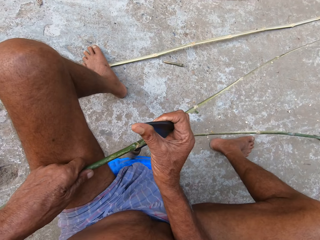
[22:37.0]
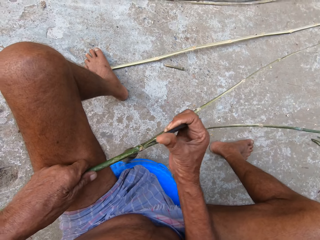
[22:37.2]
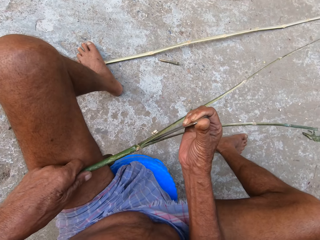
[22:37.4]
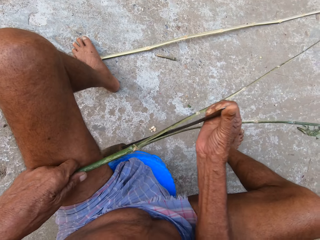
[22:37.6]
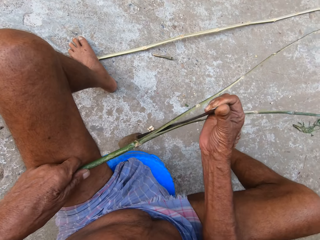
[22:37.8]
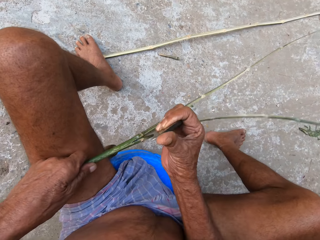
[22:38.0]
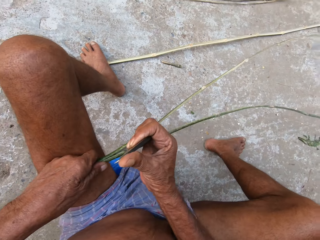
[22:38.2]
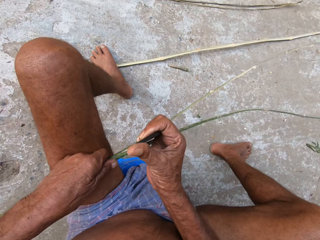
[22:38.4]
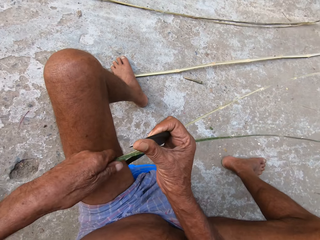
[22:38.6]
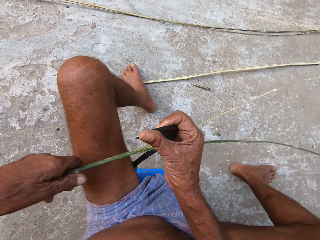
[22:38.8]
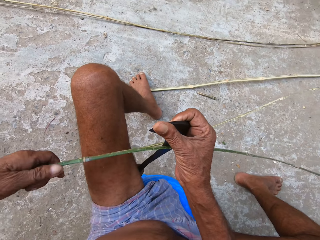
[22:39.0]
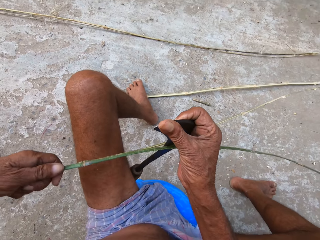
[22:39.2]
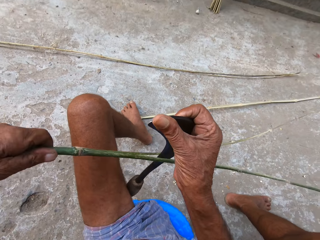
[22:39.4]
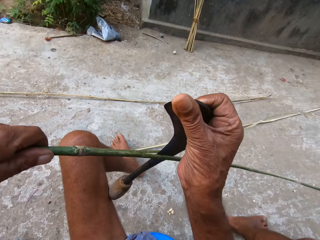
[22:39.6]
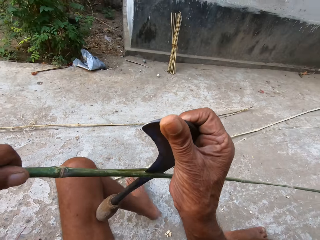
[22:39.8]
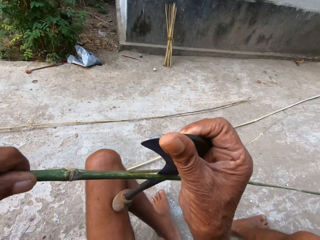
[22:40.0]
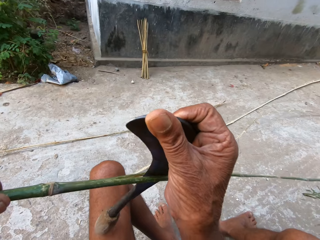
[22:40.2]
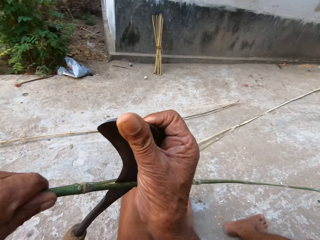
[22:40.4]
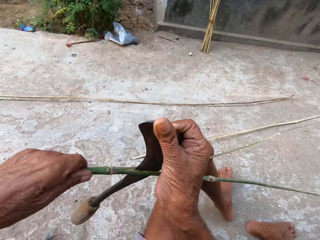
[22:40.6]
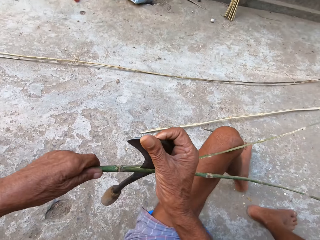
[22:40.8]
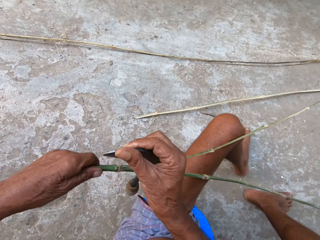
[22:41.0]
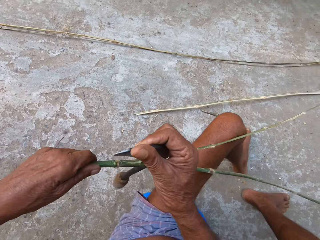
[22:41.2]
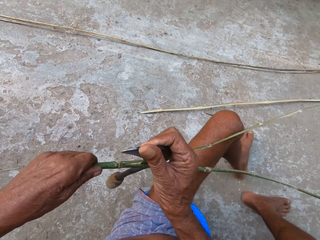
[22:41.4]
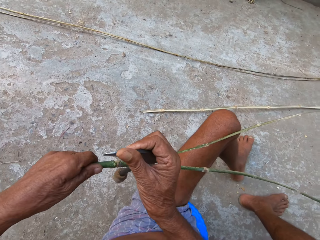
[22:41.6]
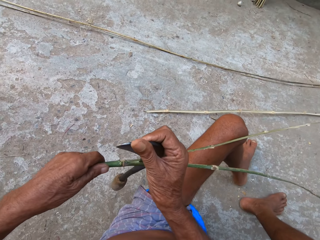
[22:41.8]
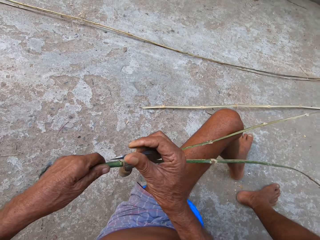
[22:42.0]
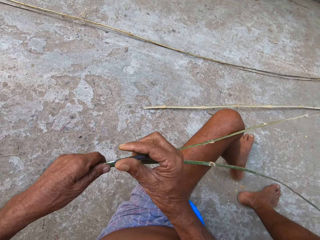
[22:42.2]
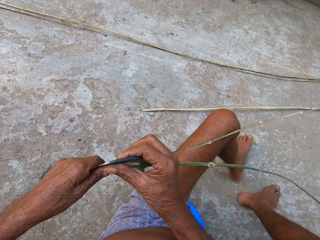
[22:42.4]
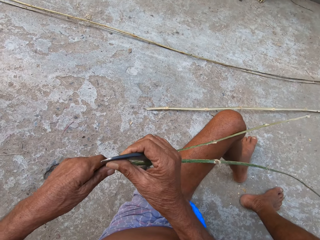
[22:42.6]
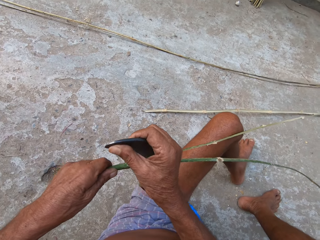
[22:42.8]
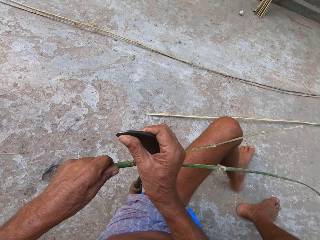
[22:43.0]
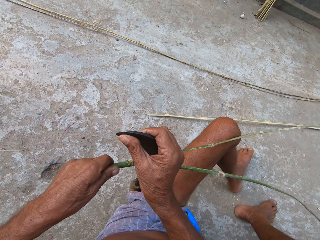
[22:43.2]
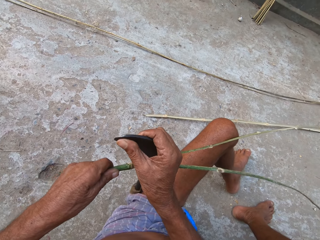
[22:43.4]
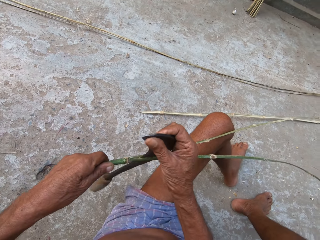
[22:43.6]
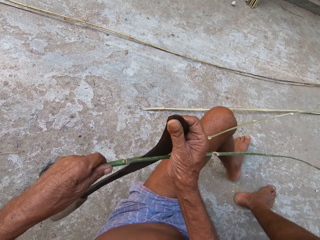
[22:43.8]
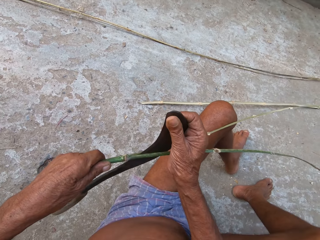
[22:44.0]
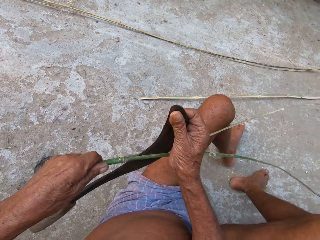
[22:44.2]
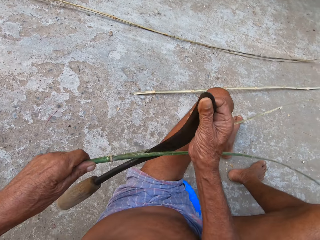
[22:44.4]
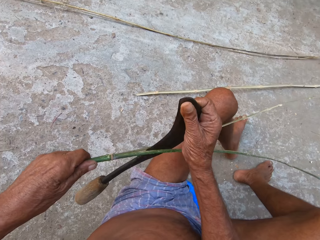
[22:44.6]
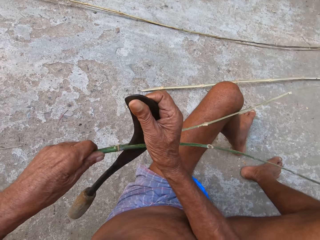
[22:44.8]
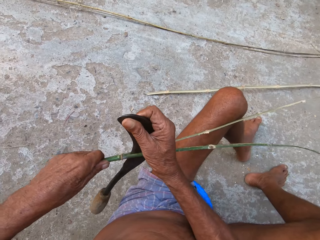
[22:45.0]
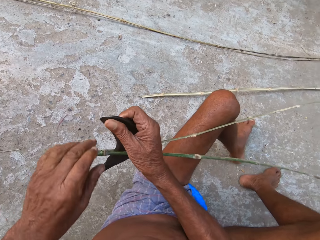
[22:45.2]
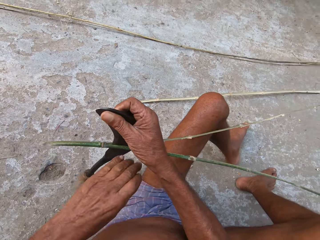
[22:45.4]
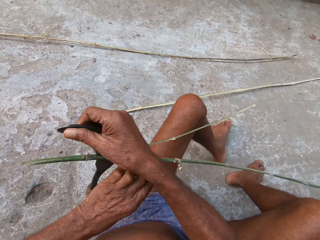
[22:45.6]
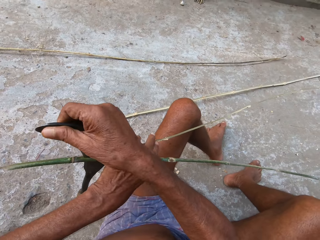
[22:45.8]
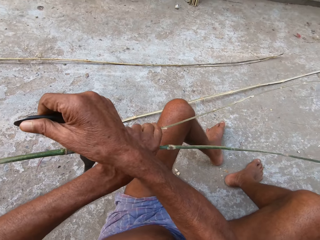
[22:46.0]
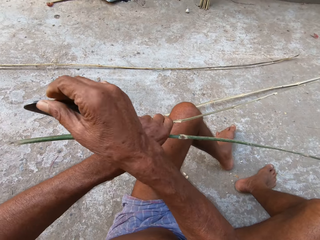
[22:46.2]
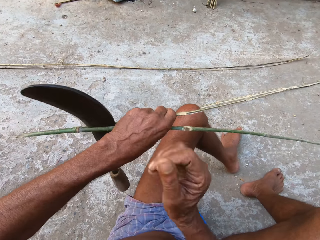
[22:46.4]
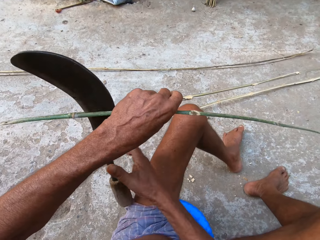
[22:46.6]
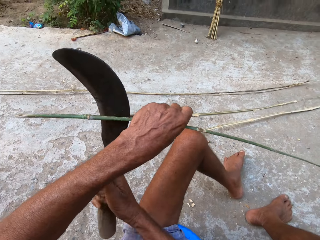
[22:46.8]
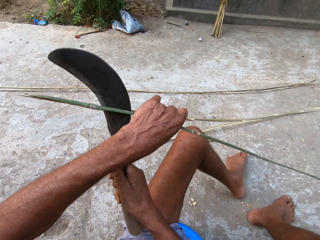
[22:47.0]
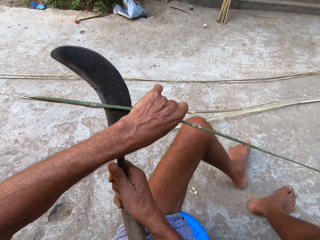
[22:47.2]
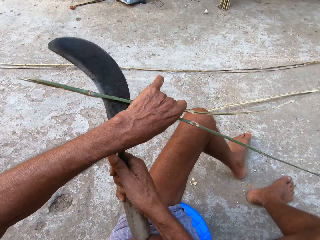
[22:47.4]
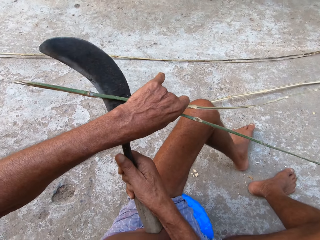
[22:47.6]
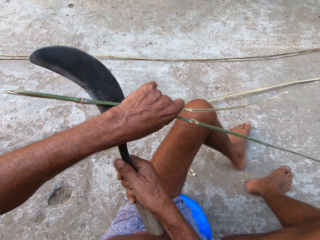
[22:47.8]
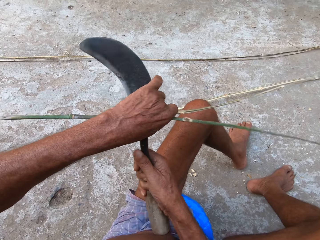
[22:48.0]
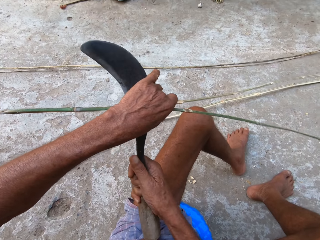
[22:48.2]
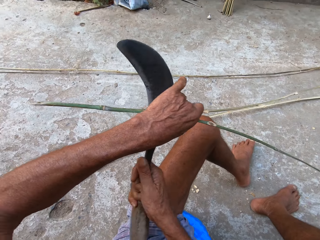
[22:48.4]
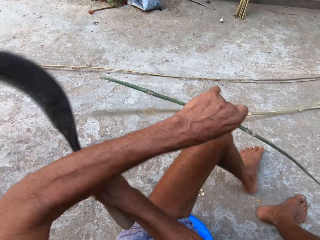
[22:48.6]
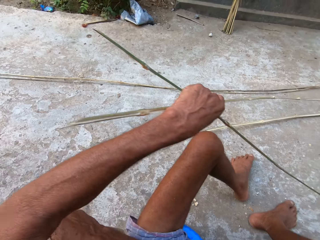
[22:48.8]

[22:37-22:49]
The camera wearer moves his left hand on the bamboo stick. He lifts the bamboo stick in his left hand. He splits the bamboo stick in his left hand with the sickle in his right hand. He adjusts a piece of wood on the floor. He places the bamboo stick in his left hand on the left lap. He splits the bamboo stick in his left hand with the sickle in his right hand. He moves his left hand on the bamboo stick. He moves his right hand on the sickle. He splits the bamboo stick in his left hand with the sickle in his right hand.

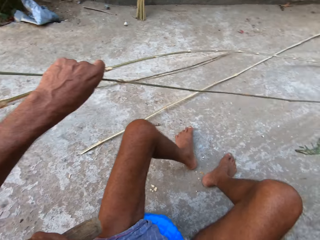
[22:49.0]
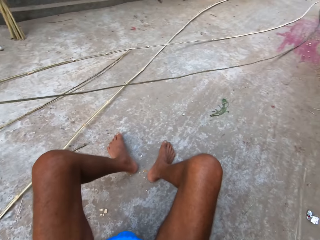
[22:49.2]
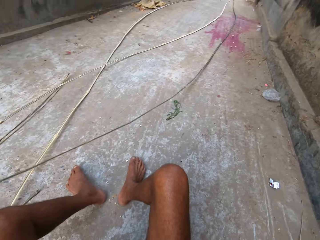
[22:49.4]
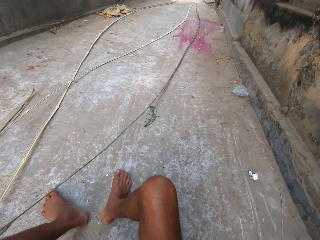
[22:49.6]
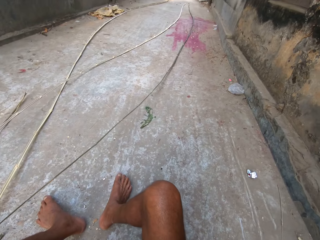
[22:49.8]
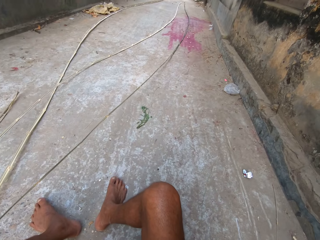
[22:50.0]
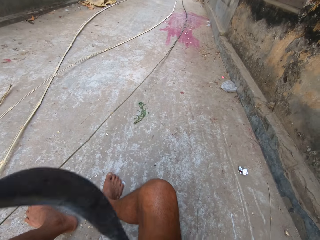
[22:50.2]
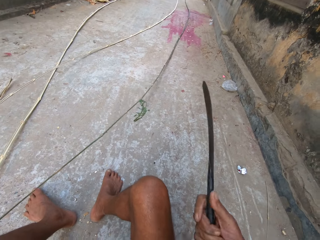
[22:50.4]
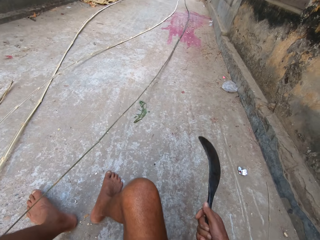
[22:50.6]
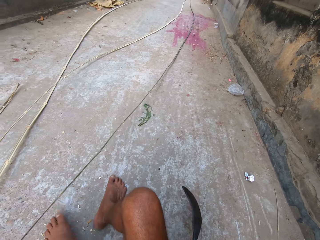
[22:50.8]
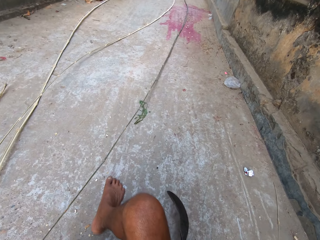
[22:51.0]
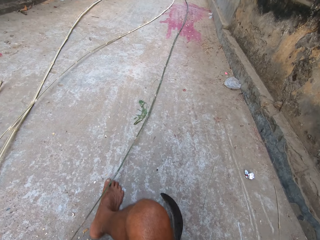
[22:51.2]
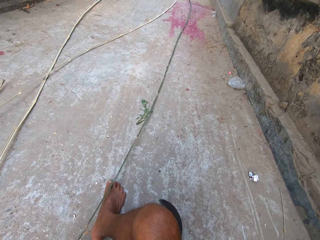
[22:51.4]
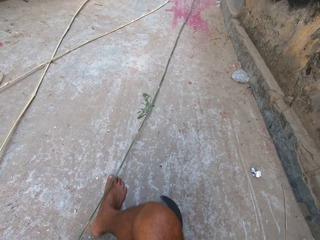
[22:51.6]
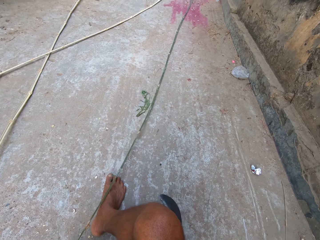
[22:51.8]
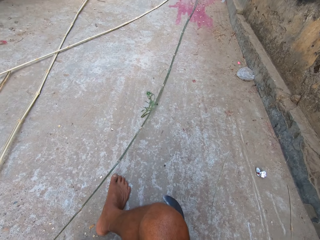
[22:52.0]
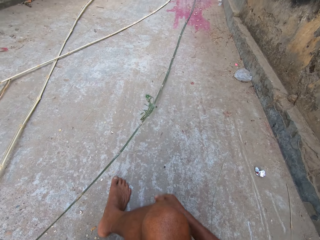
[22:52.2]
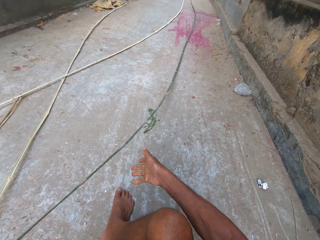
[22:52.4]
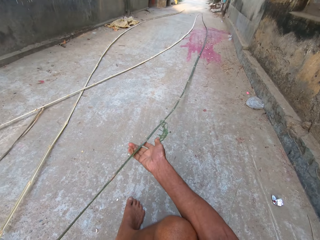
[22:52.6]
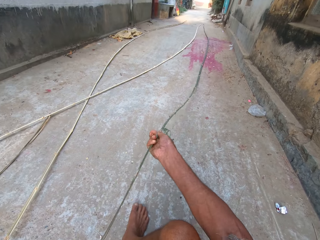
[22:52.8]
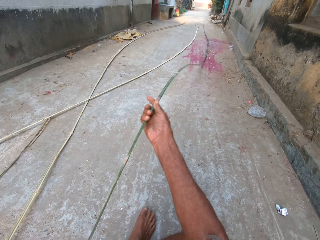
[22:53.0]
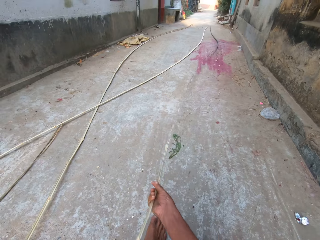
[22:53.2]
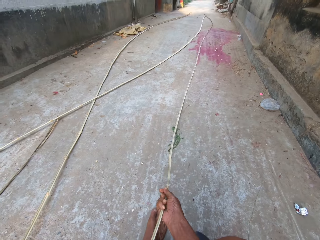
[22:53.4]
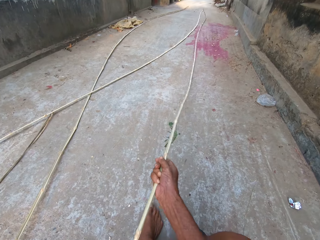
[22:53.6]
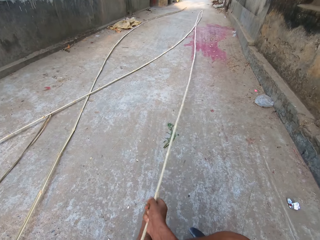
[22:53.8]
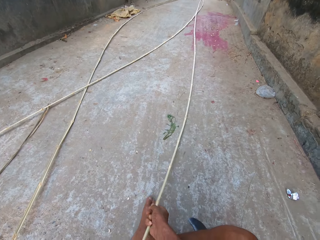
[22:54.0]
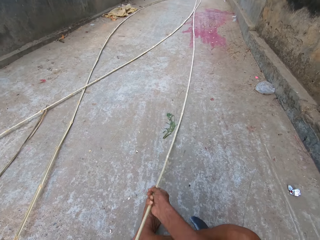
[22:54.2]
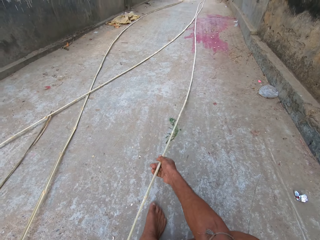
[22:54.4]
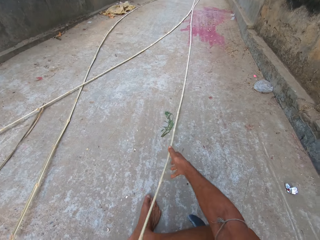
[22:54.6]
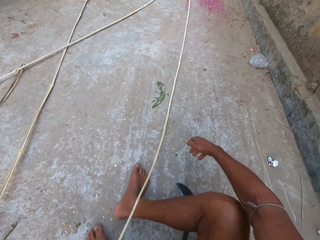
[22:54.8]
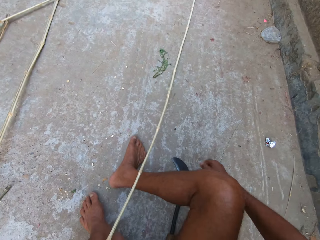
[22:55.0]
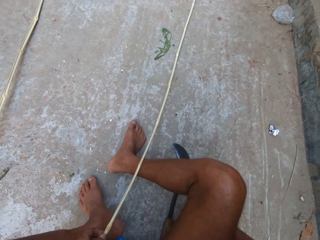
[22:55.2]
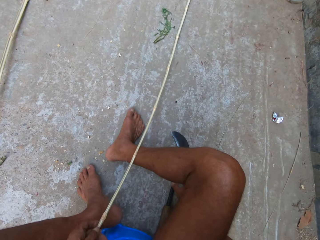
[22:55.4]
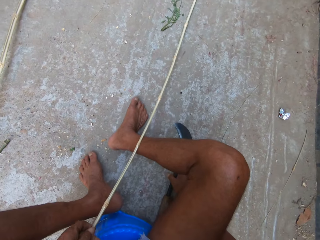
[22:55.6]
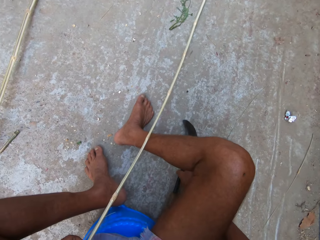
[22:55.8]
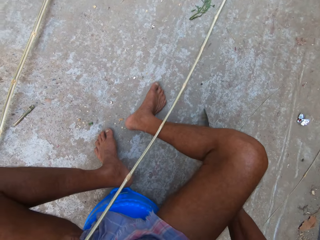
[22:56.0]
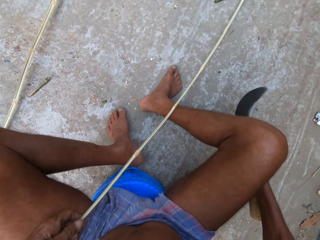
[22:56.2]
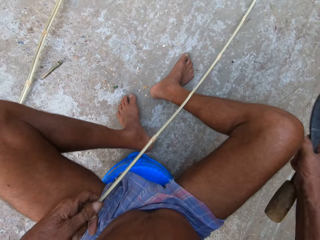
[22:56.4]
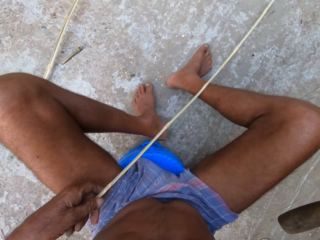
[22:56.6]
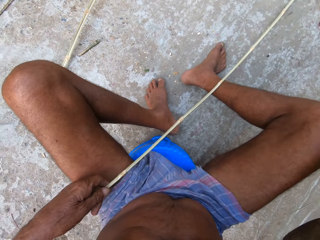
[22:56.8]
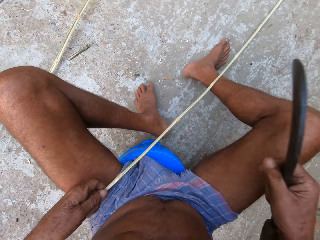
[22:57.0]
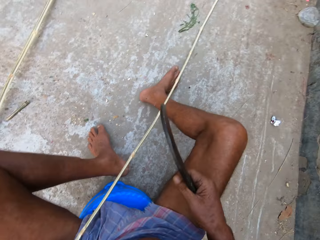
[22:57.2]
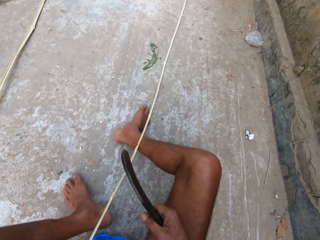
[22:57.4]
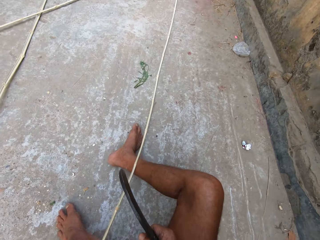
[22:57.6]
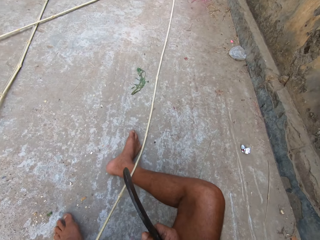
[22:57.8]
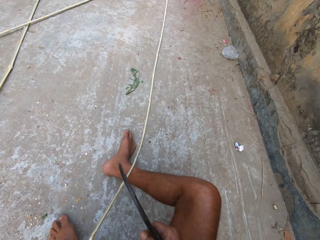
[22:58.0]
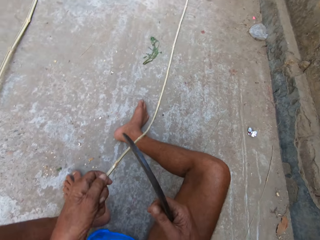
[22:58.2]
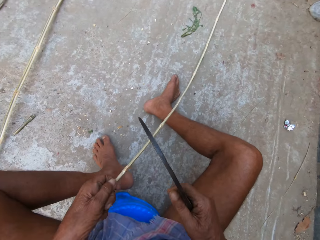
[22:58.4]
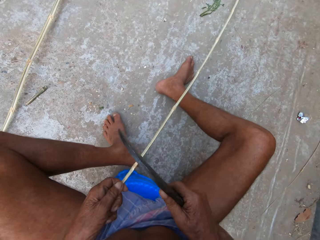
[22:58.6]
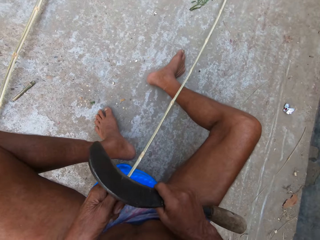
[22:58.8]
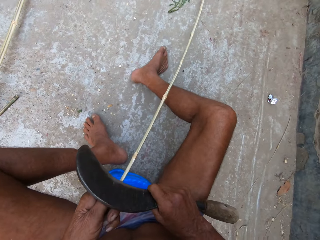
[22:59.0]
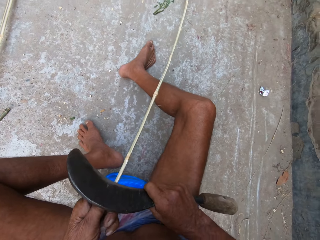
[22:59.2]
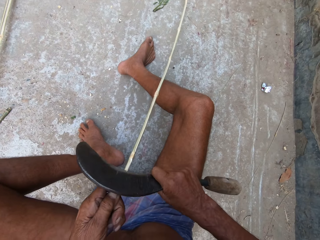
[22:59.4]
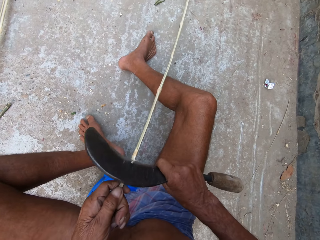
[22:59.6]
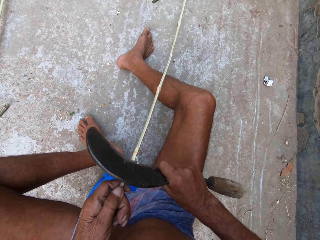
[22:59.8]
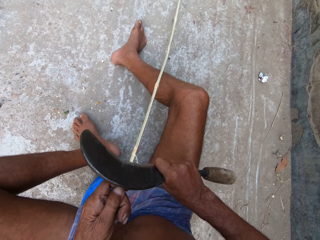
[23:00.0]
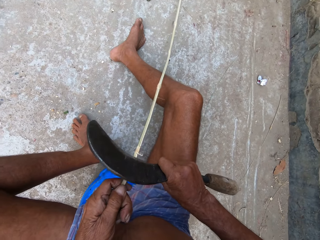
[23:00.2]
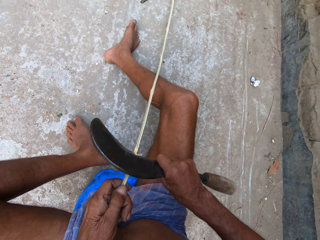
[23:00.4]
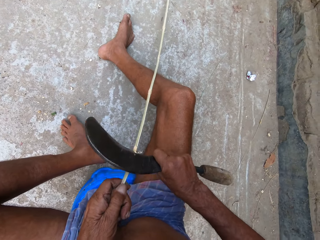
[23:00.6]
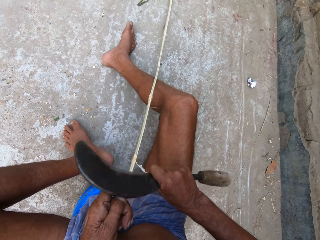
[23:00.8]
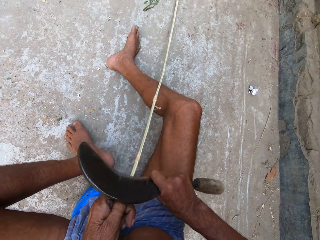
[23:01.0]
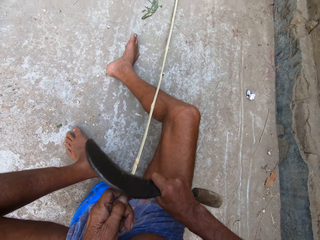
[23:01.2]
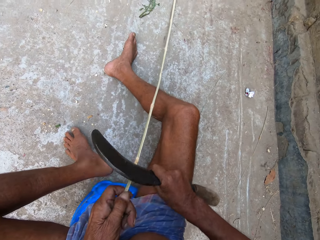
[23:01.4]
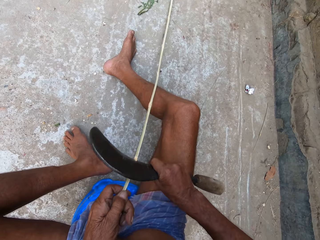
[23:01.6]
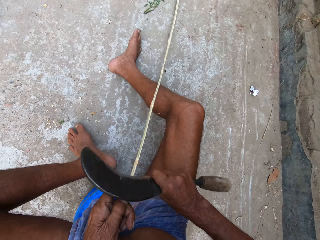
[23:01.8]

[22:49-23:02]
The camera wearer adjusts a piece of wood on the floor. He places the sickle in his right hand on the ground. He shakes a bamboo strip with his right hand. He adjusts the piece of wood on the floor. He holds the bamboo strip in his left hand. He moves his left hand on the bamboo strip. He picks the sickle from the ground with his right hand. He adjusts the piece of wood on the floor. He shaves the bamboo strip in his left hand with the sickle in his right hand.
